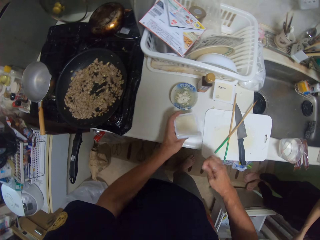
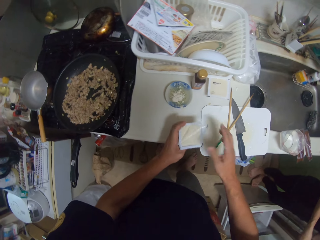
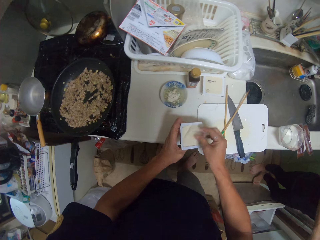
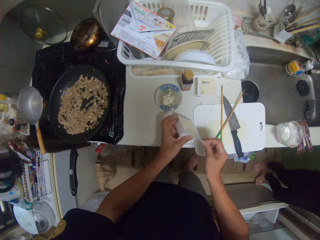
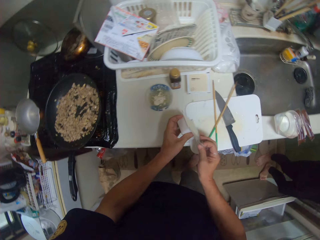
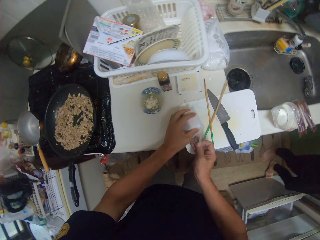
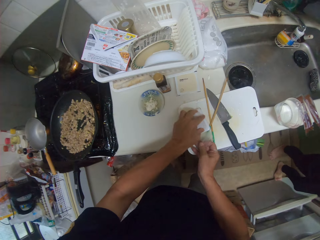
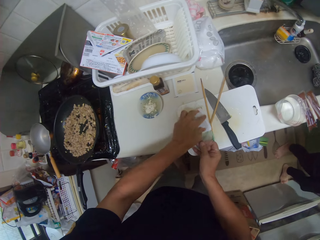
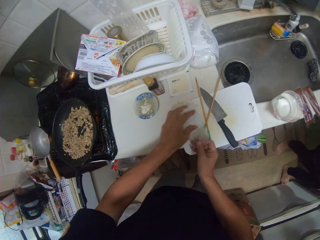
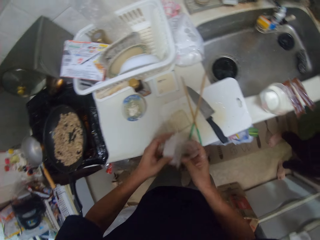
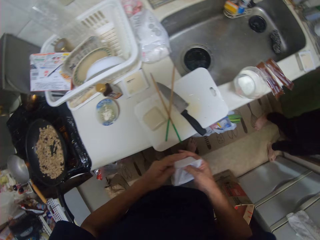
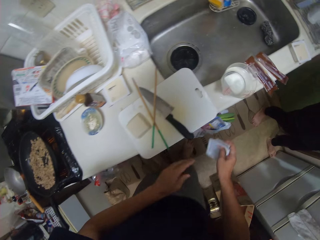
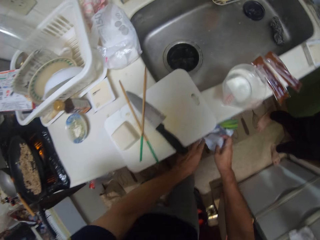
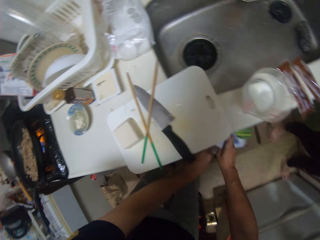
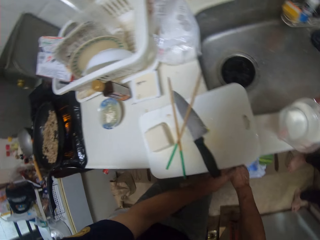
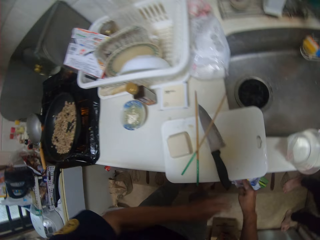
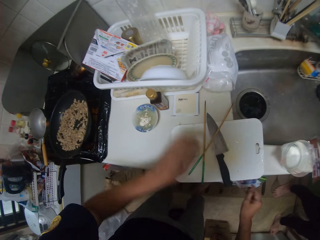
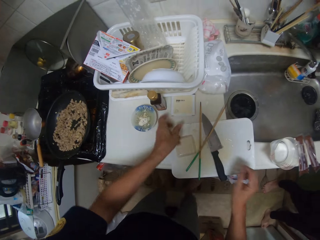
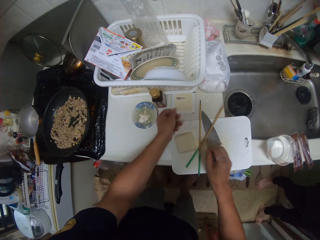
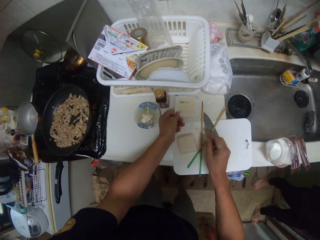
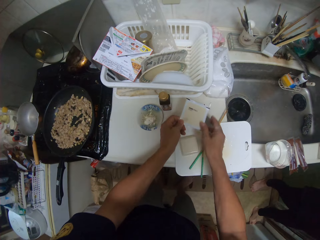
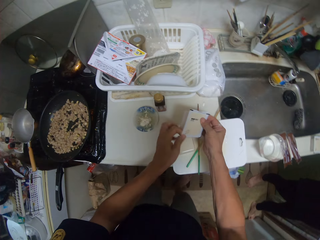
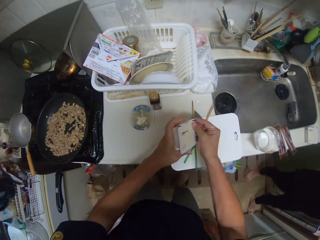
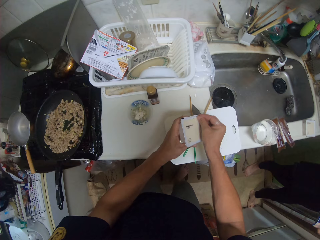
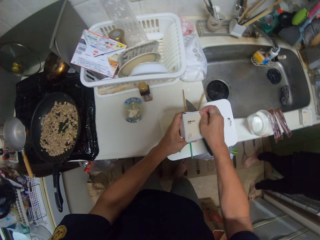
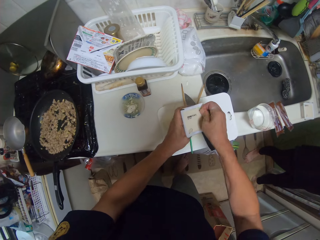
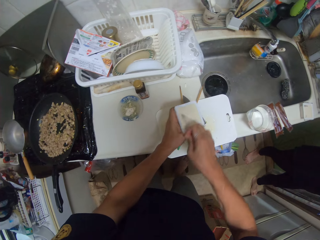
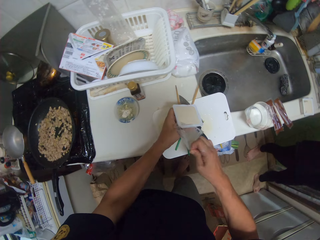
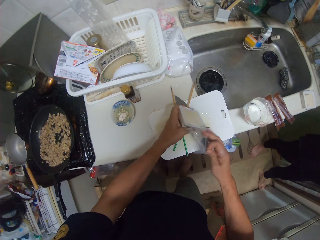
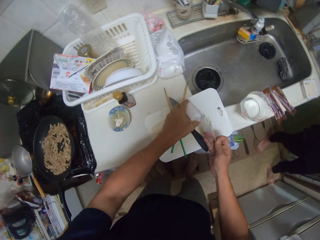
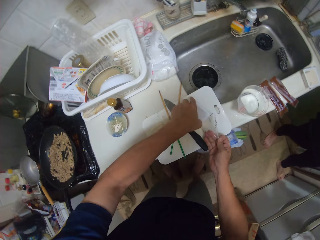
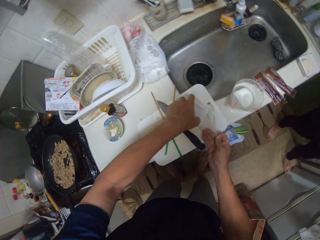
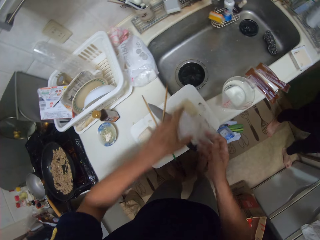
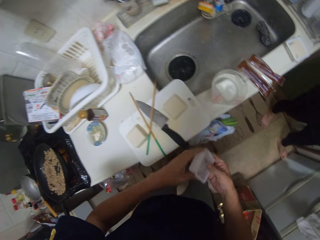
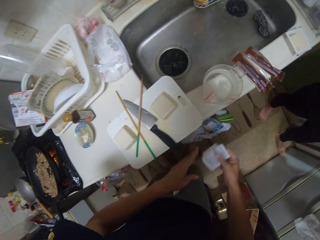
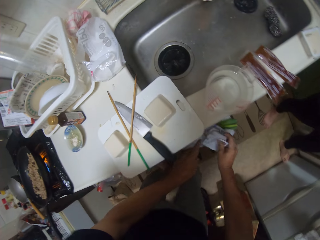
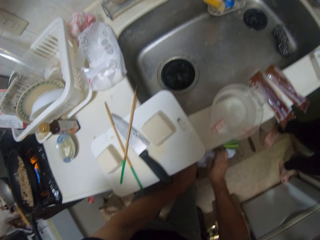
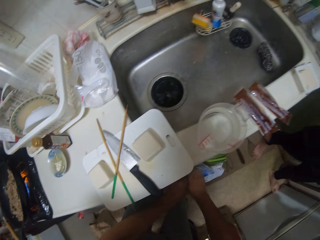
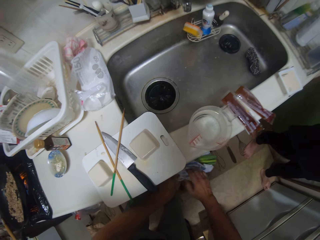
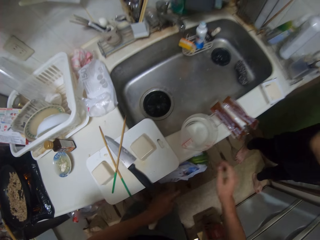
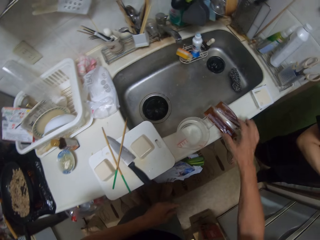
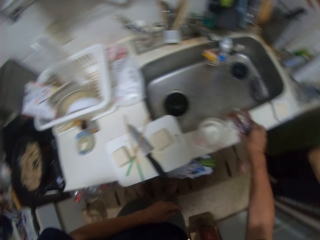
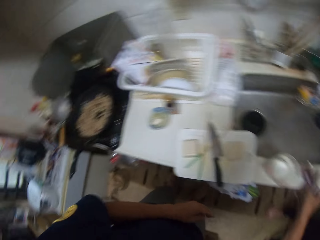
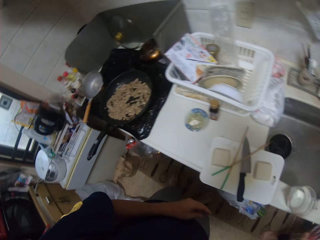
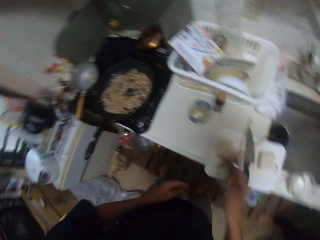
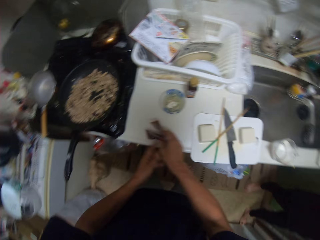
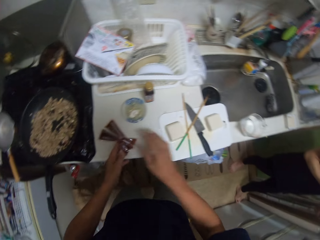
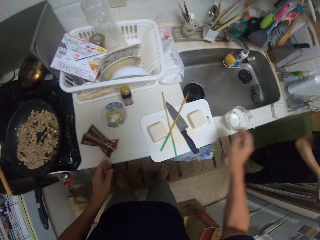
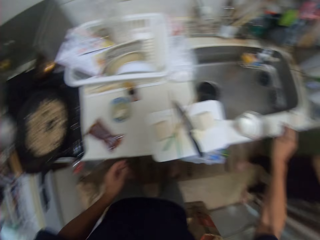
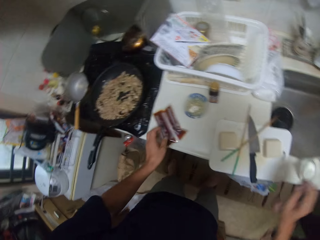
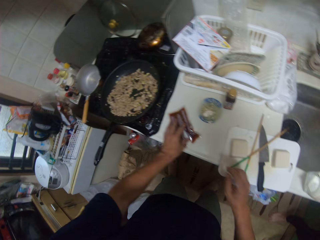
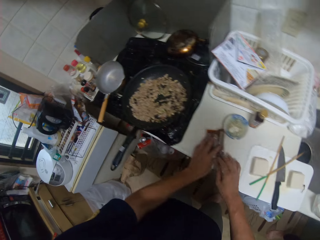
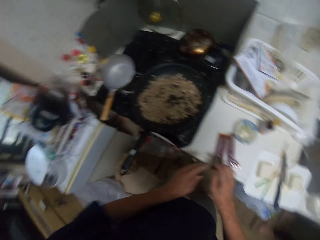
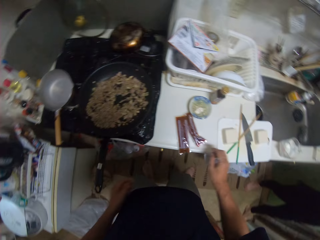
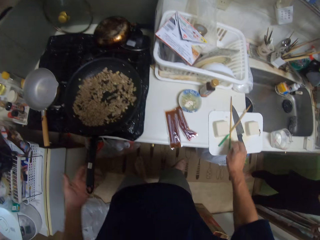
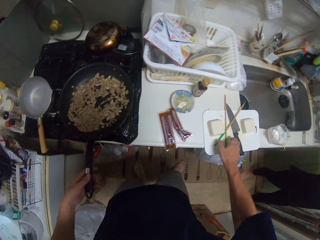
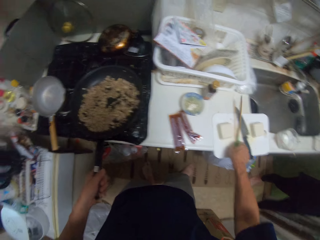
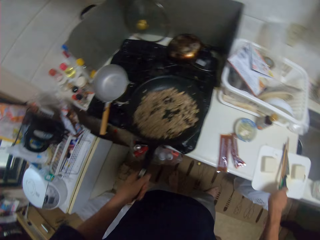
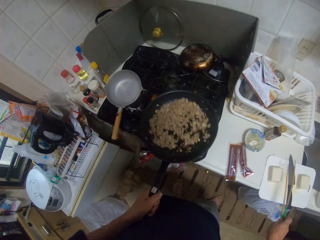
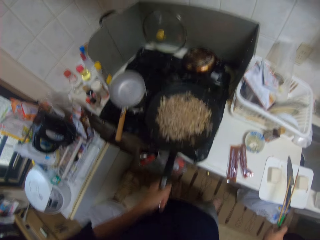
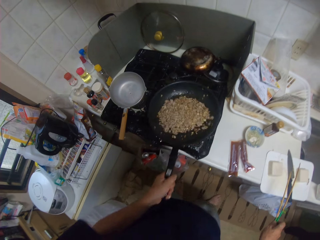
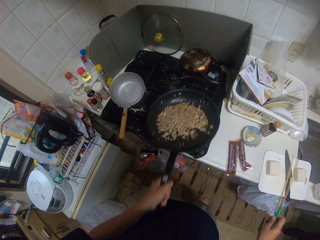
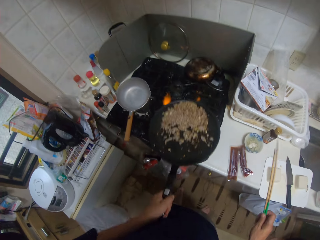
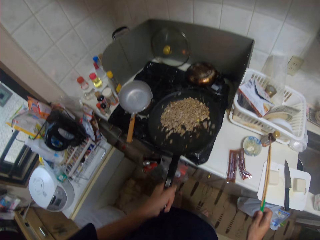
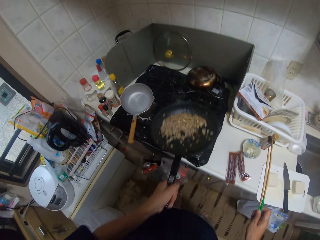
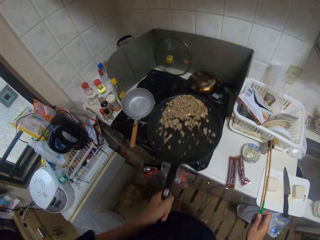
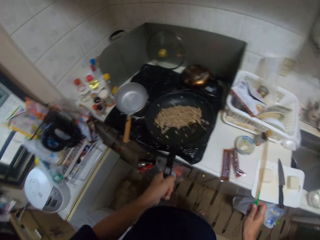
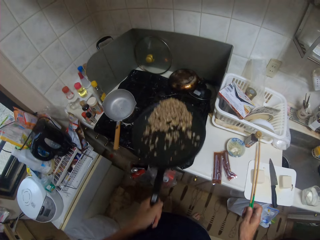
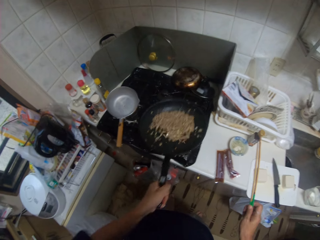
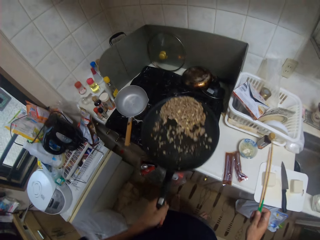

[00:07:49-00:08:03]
The camera wearer unwraps a plastic tin. A man moves his legs. The camera wearer drops the cheese on the chopping board. They turn the plastic tin. The man pushes a drawer with his leg. The camera wearer puts the empty plastic tin in a bin. They pick up another plastic tin and unwrap the plastic tin. They turn the plastic tin. They drop the cheese on the chopping board. They put the empty plastic tin in the bin. They pick up two sachets of spices. They place the spices on a countertop. They pick up something and place it on the countertop. They hold a cooking pan. They pick up the chopsticks from the chopping board. They shake the cooking pan.

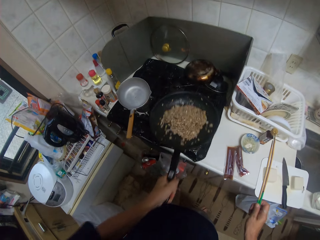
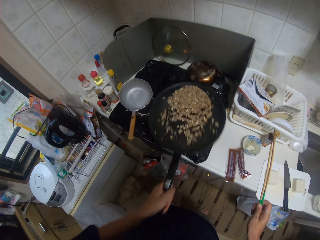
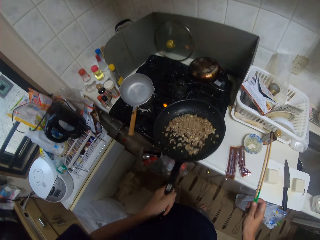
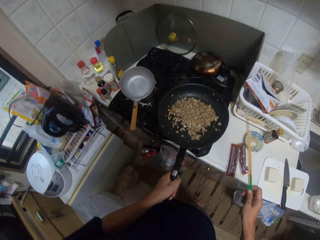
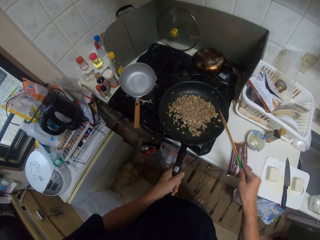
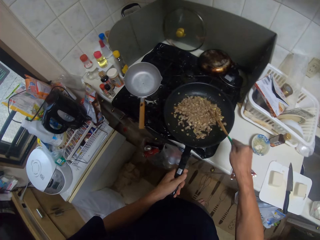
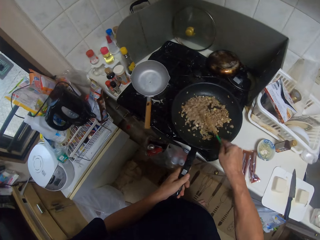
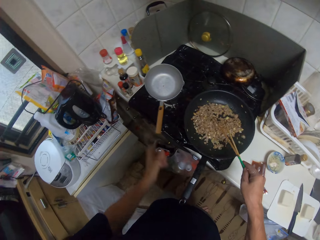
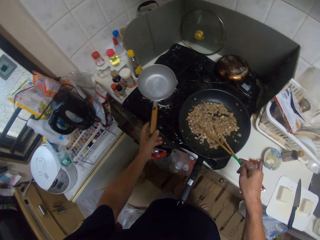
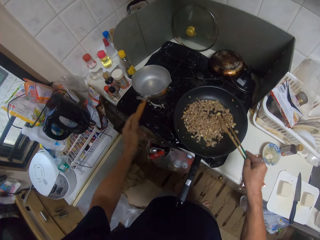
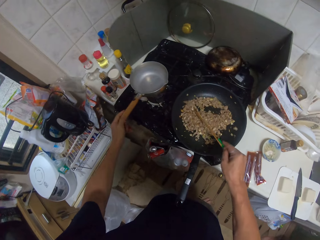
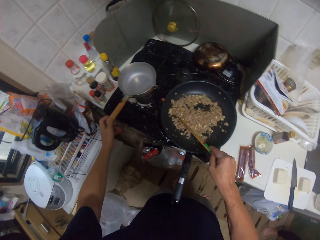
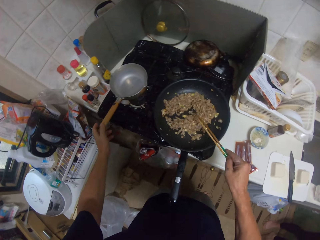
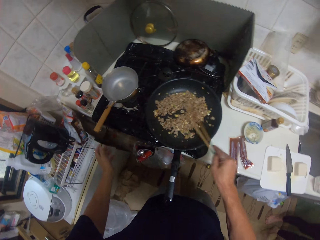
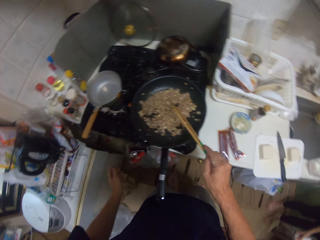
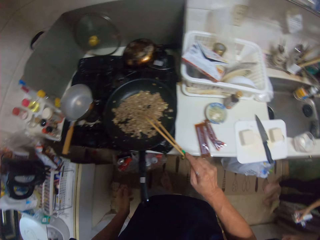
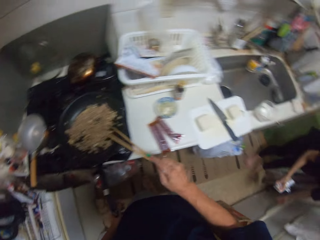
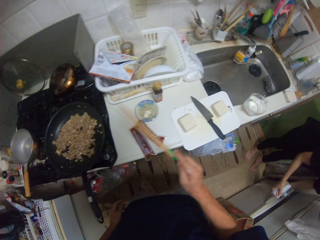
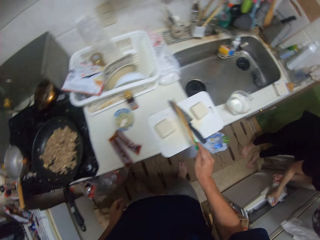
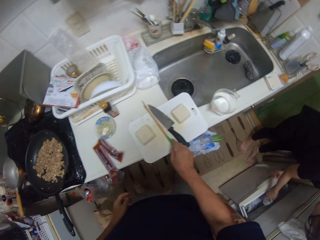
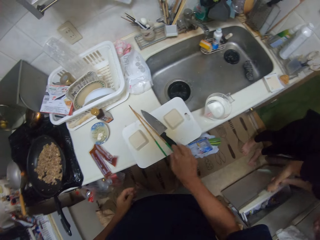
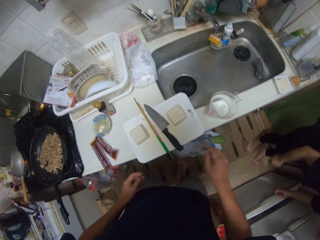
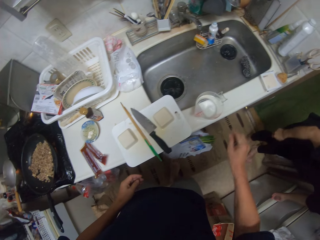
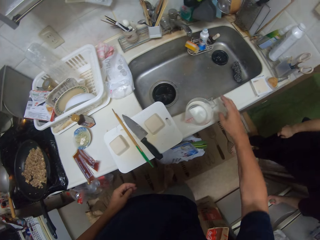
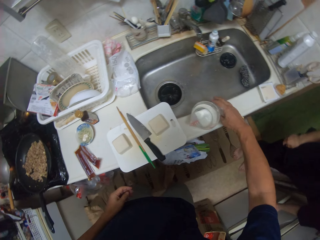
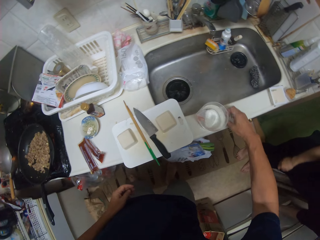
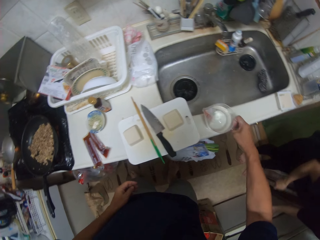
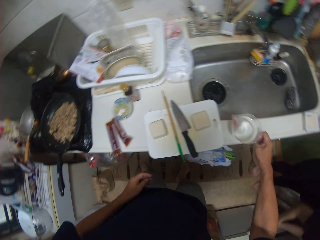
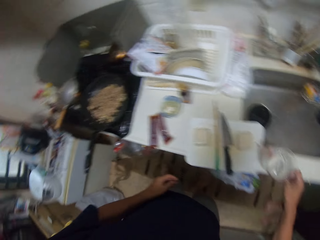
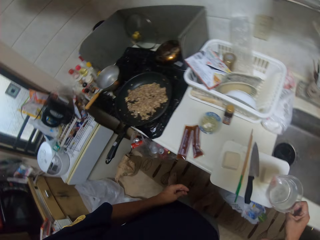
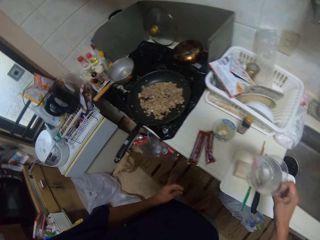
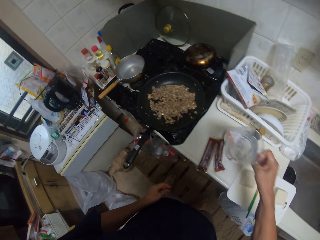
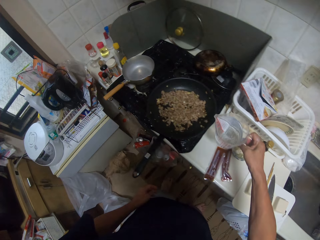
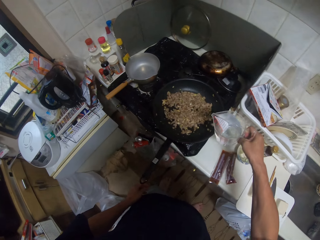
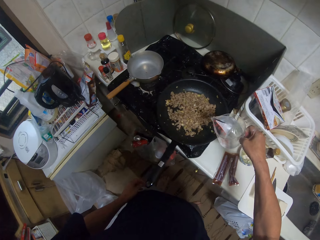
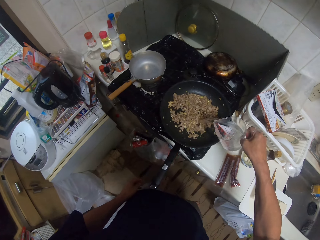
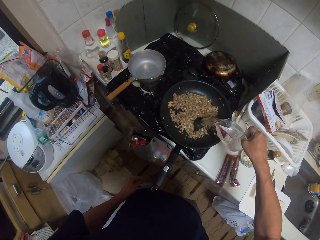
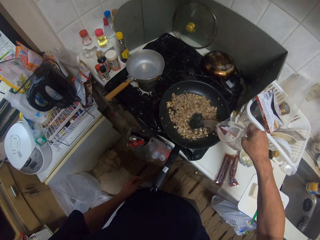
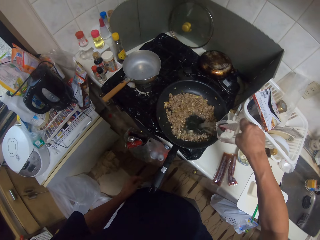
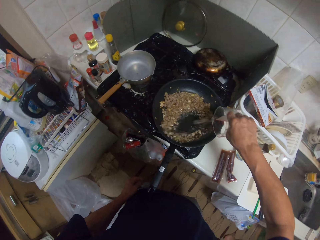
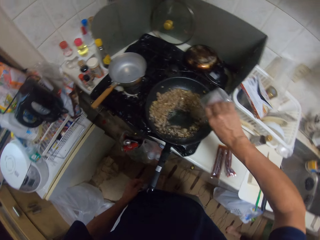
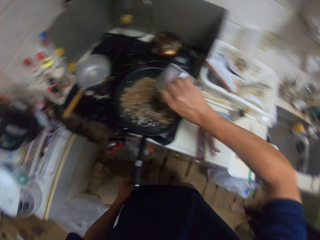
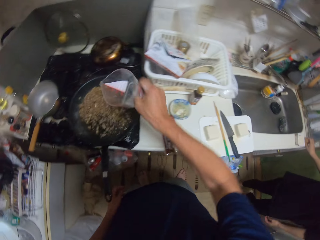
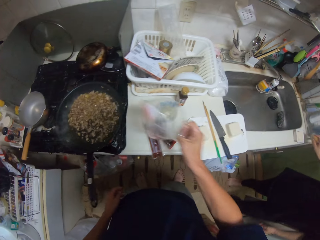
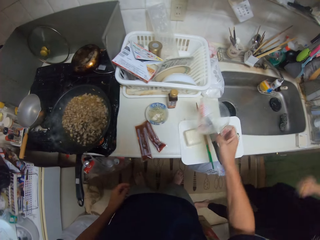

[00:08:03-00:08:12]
The camera wearer stirs the fries with the chopsticks. They hold a cooking pan. They flick the chopsticks. A man pulls a drawer. The camera wearer drops the chopsticks on the chopping board. The man puts something in the drawer and pushes the drawer. The camera wearer picks up a jug of water. They lift the jug of water. They pour water into the fries in the cooking pan.
